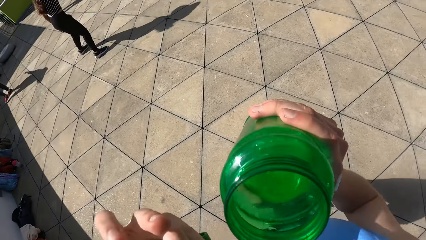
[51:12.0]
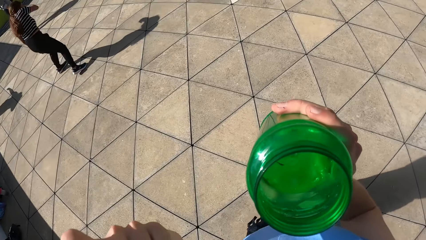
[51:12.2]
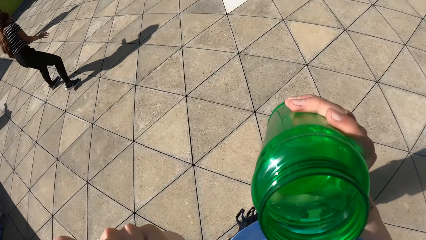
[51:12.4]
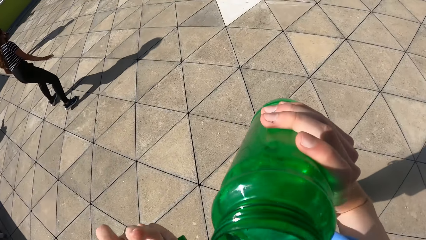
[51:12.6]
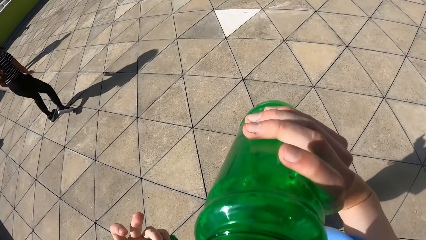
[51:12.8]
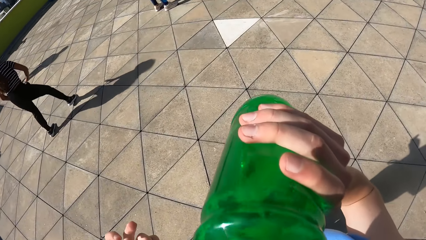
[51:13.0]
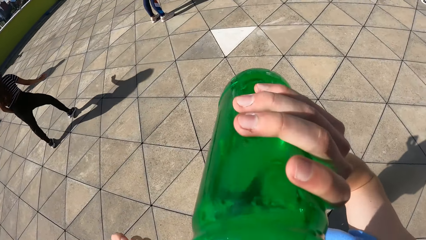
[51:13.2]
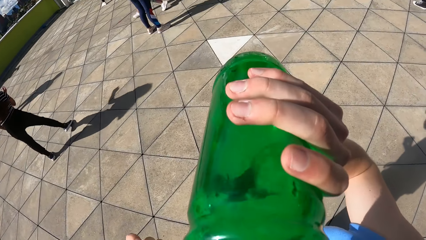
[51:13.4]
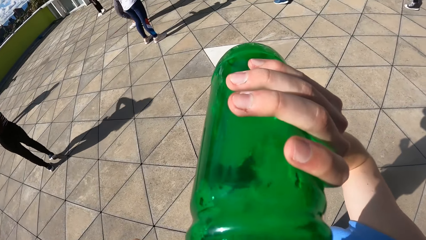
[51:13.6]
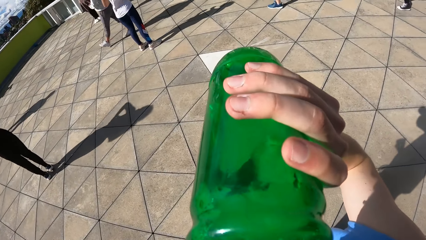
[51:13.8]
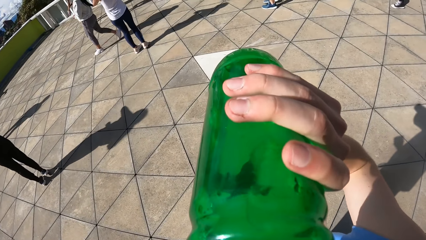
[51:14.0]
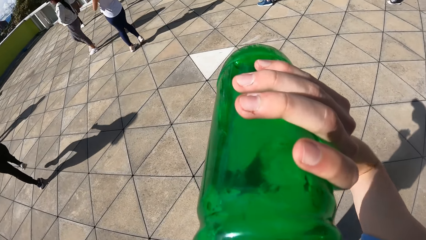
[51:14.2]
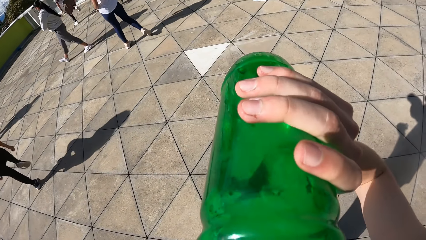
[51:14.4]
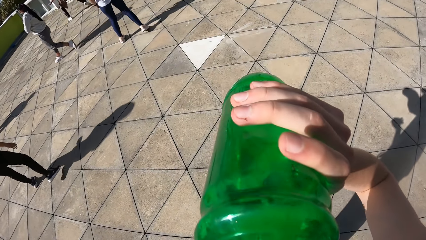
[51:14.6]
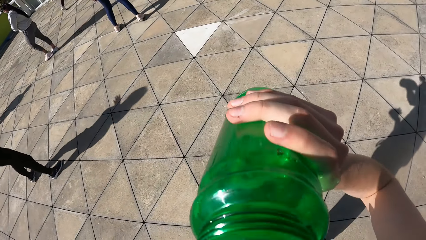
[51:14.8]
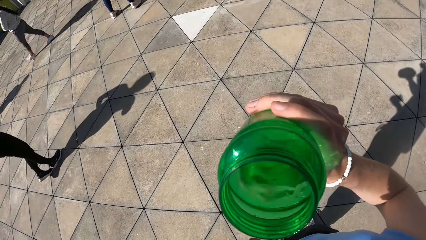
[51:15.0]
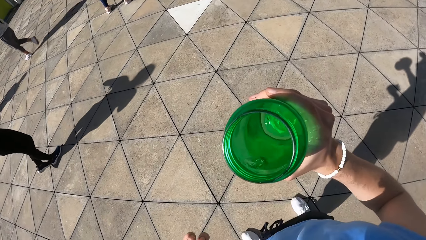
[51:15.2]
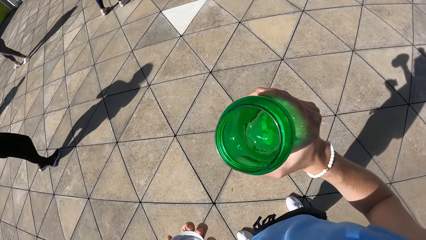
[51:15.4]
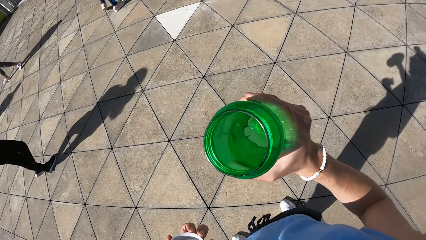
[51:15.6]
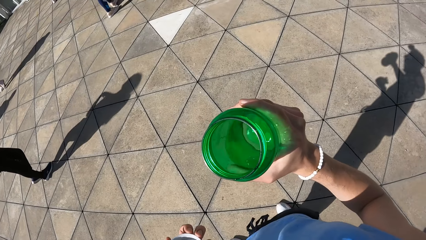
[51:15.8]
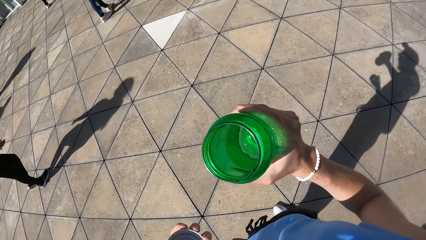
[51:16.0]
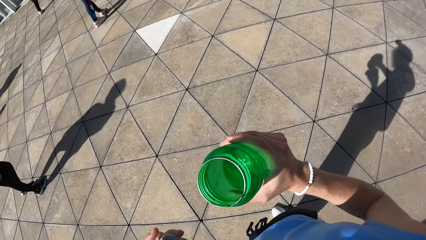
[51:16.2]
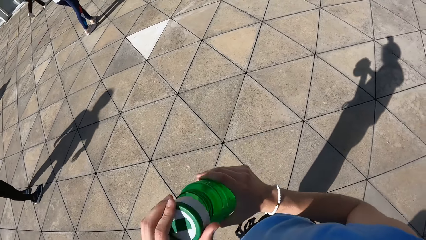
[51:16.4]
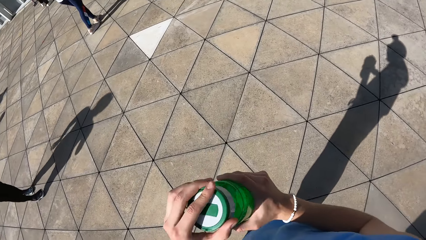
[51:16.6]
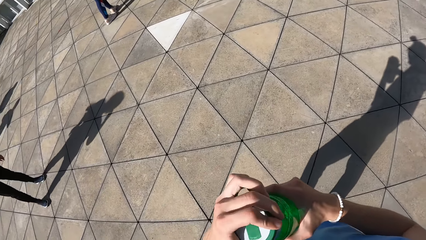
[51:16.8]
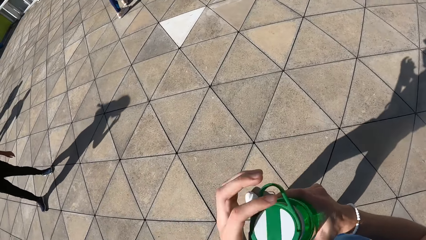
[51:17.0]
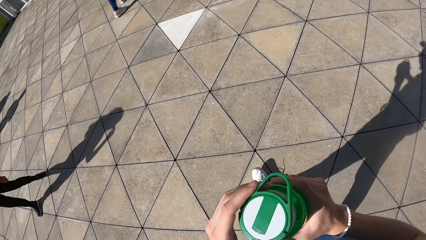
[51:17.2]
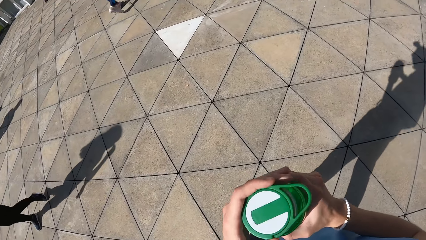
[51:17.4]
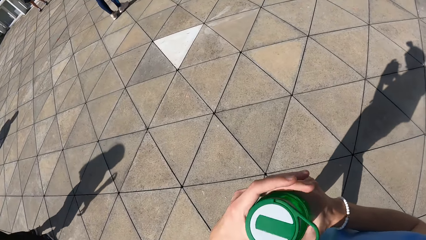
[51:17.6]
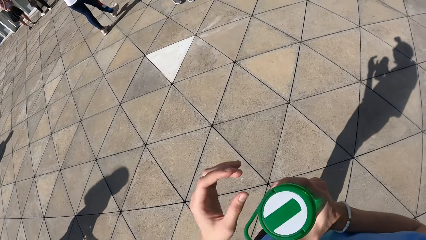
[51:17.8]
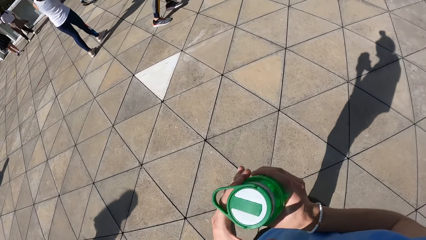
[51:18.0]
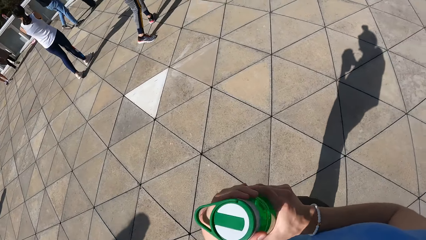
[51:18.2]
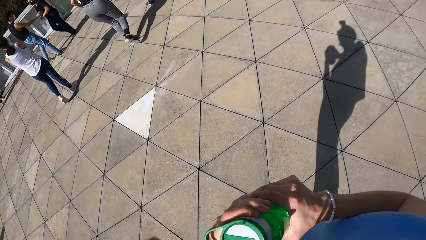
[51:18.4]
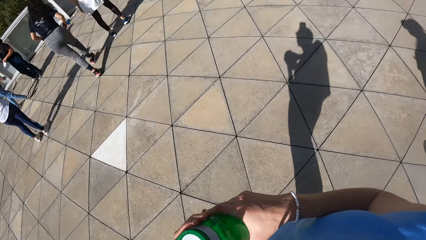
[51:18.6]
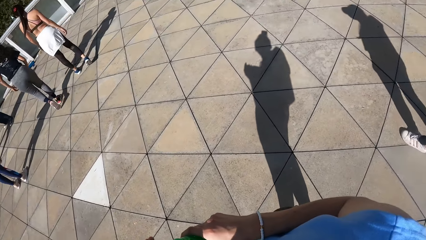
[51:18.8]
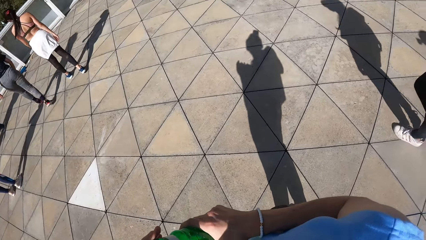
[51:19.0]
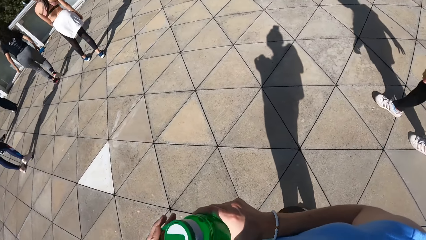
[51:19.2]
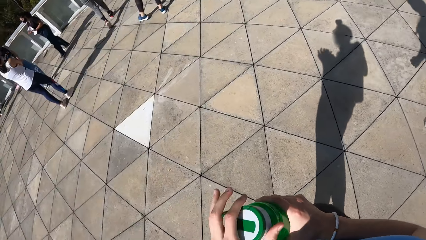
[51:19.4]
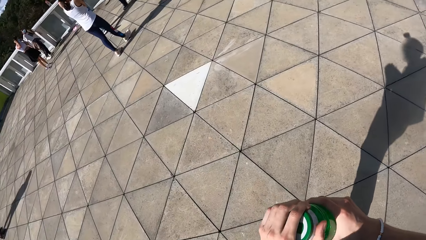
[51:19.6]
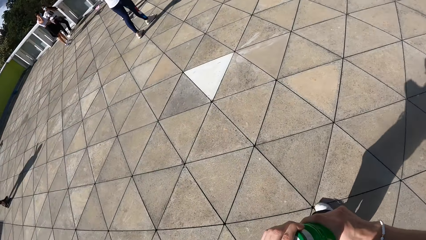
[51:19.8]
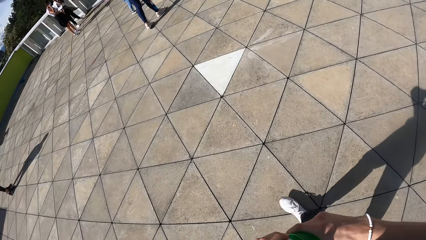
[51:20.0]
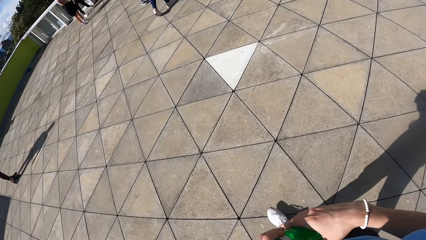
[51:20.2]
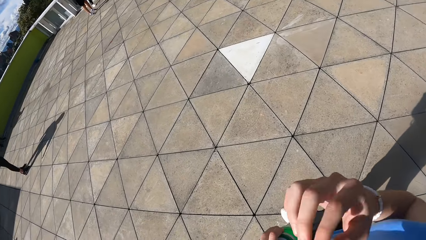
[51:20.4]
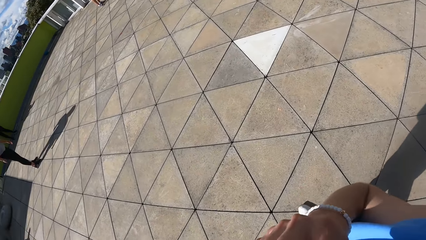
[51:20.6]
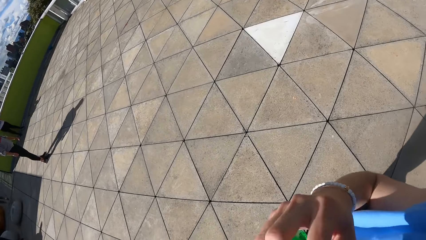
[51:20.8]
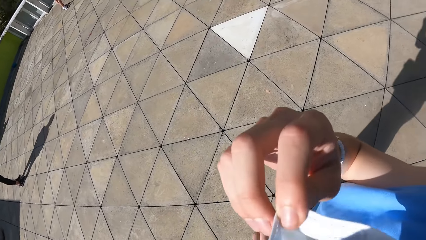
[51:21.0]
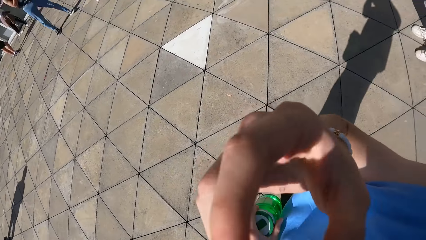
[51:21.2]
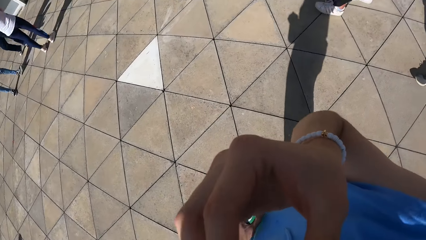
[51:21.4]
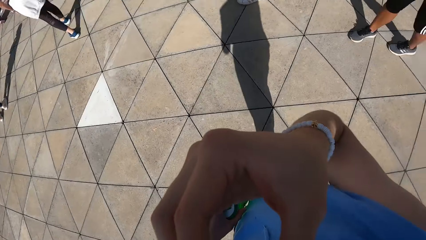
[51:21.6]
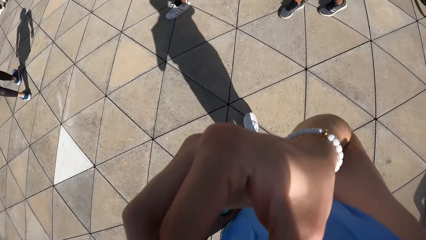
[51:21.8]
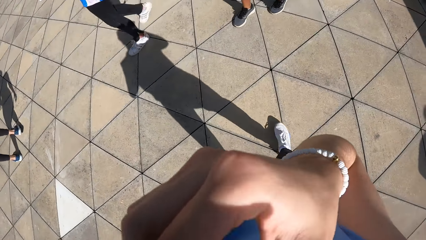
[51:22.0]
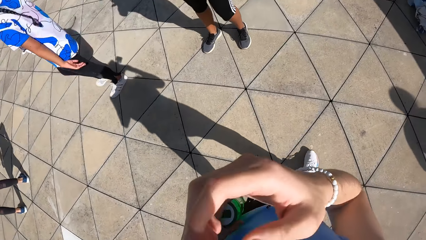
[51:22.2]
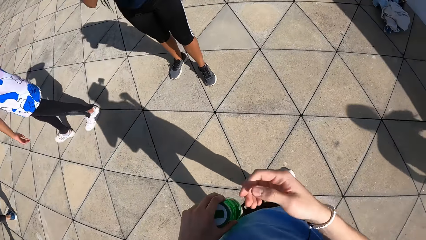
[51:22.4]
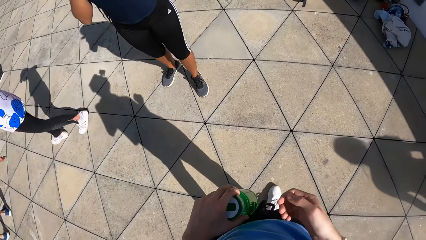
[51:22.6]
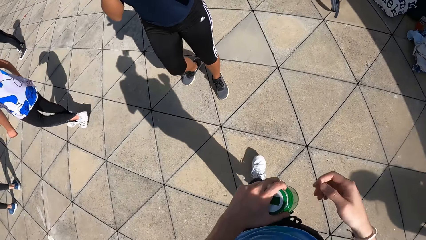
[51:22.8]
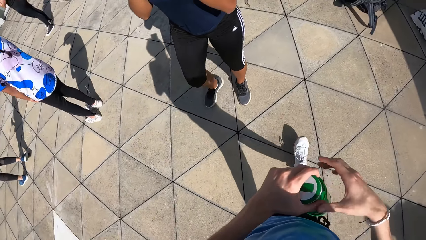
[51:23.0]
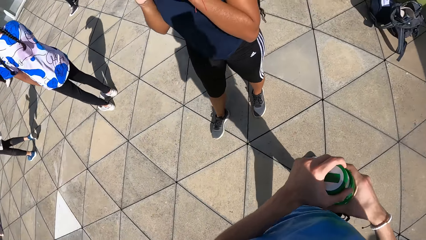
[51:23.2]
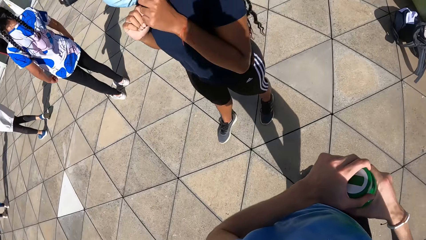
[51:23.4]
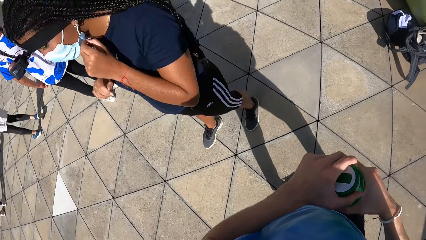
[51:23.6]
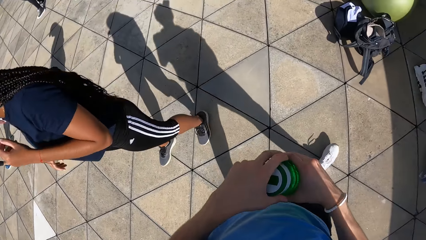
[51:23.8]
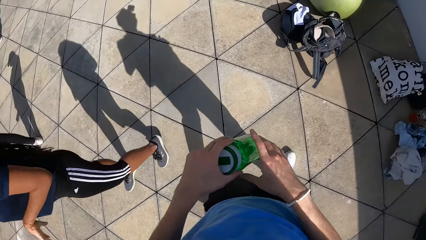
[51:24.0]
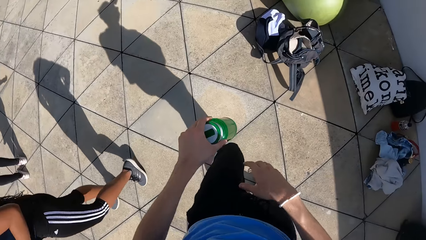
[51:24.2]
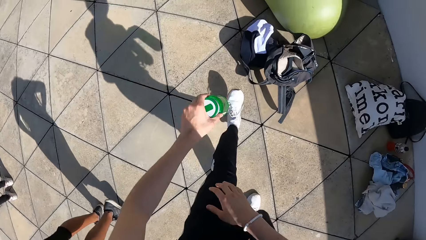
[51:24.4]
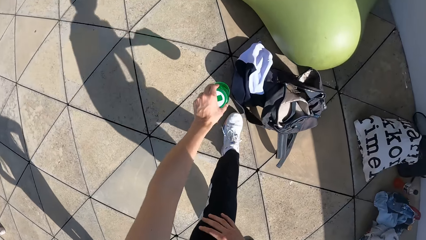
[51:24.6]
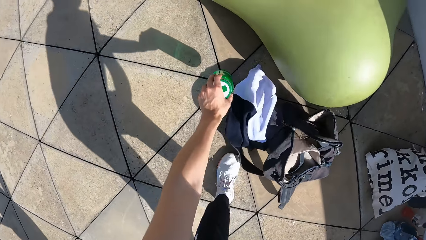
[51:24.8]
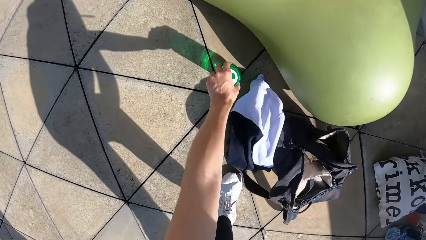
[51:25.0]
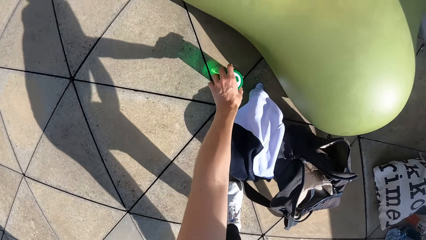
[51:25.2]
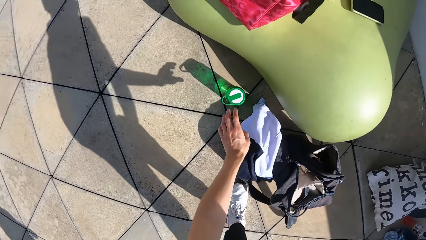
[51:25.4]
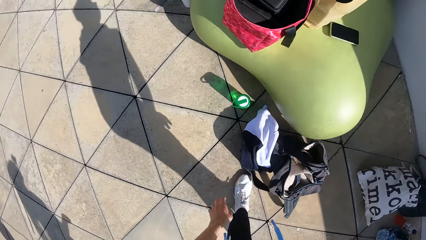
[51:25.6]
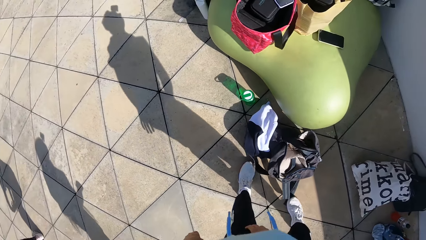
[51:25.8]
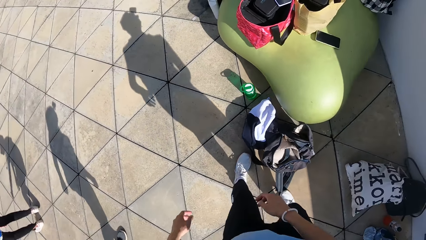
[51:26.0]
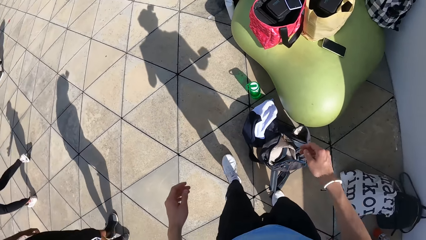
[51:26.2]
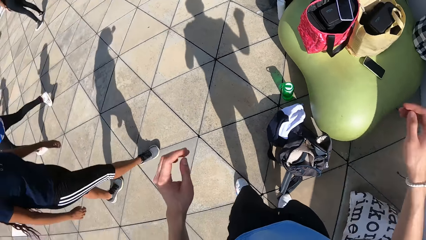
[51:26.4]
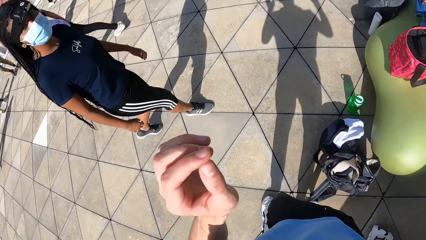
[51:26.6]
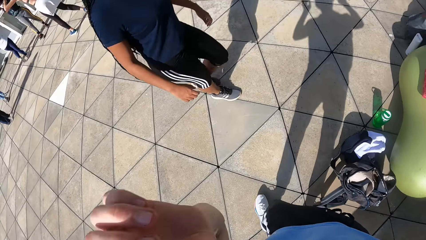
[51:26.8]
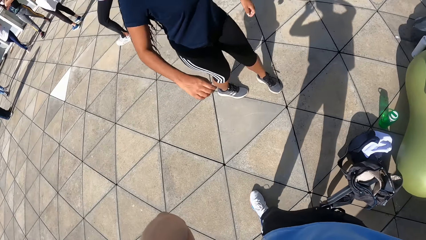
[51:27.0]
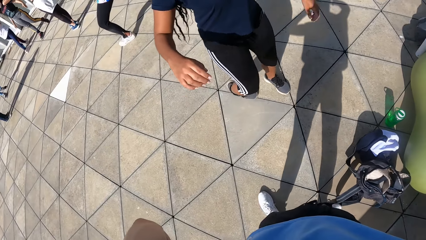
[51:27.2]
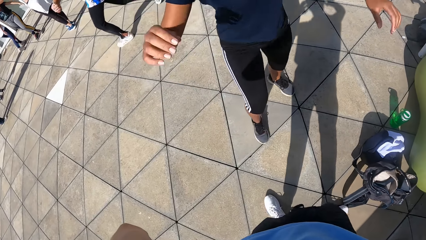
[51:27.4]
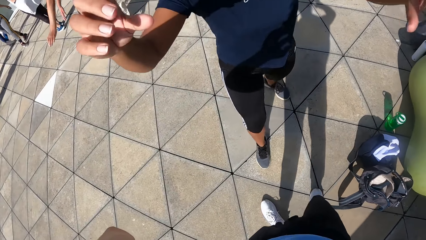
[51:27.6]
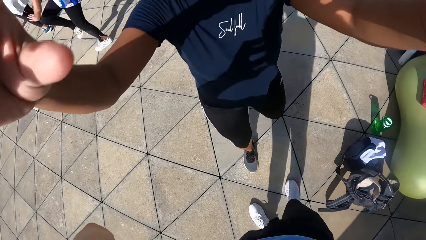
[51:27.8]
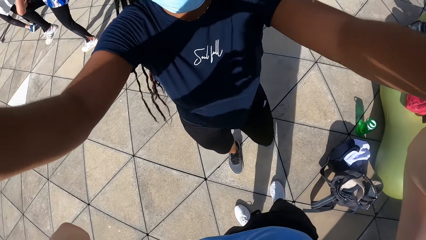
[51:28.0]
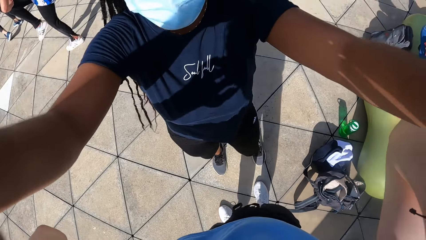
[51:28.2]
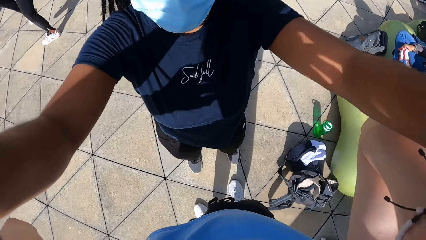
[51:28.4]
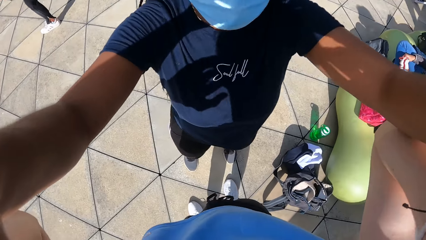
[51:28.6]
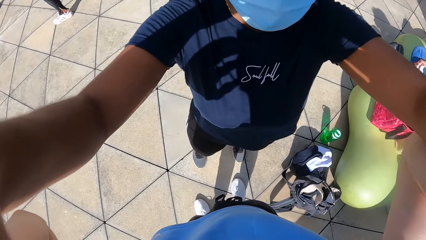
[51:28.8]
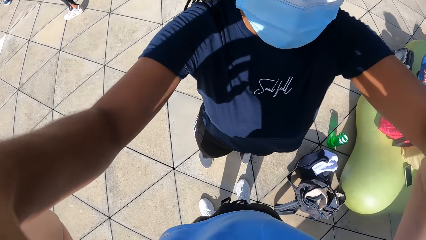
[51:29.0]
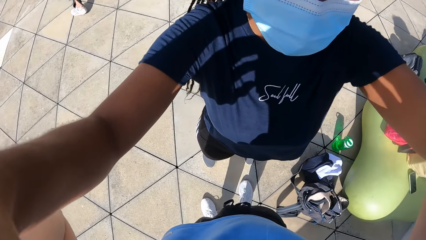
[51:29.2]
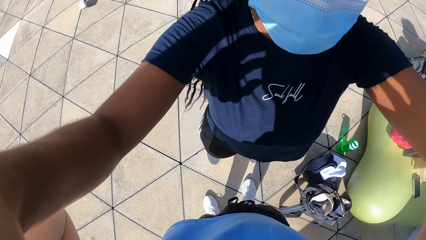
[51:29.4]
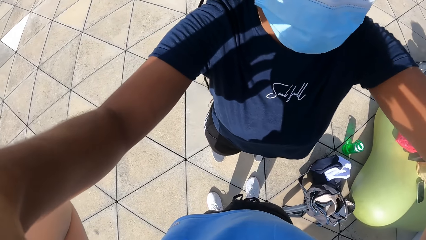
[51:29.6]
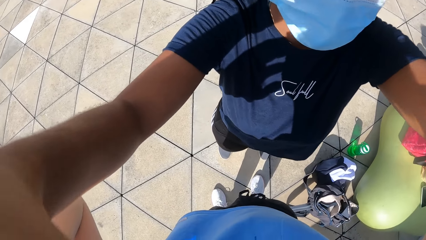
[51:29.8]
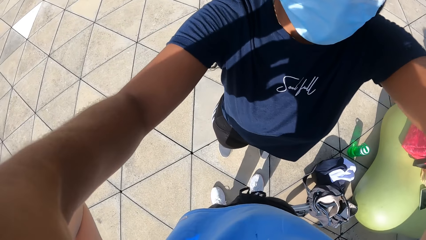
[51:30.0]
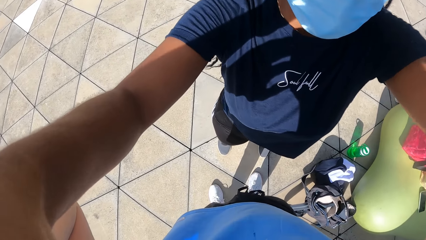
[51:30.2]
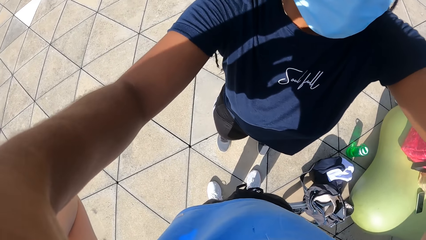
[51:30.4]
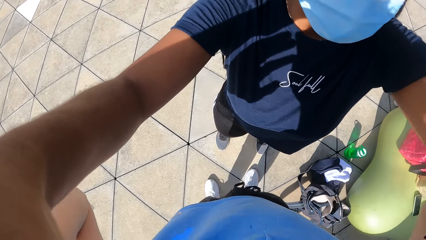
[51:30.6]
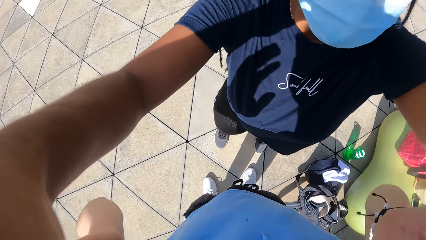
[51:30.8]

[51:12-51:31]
The camera wearer drinks water from the bottle with his right hand. He covers the bottle with a cover in his left hand. He looks around. He holds the bottle with his left hand. He walks on the slab. He adjusts a nose mask on his face with his right hand. He holds the bottle with both hands. He holds the bottle with his left hand. He places the bottle on the ground with his left hand. He touches his face with his left hand. He adjusts the camera. A woman adjusts the camera on the head of the camera wearer with both hands.
